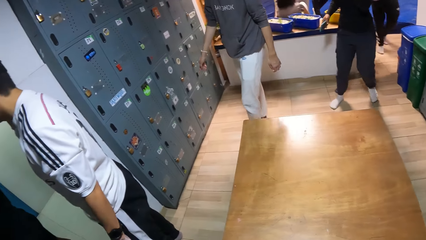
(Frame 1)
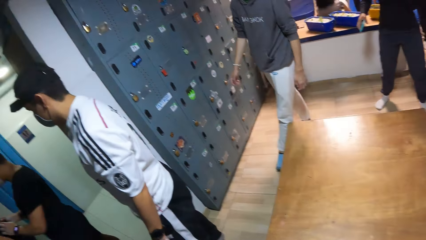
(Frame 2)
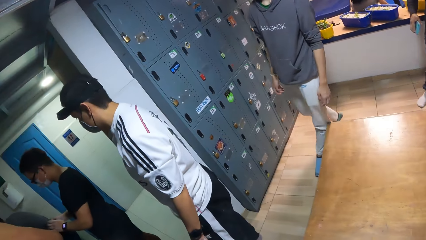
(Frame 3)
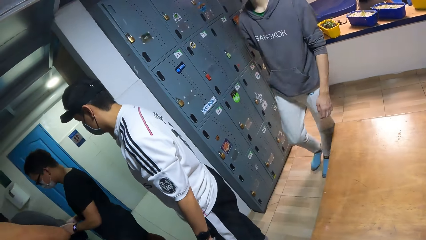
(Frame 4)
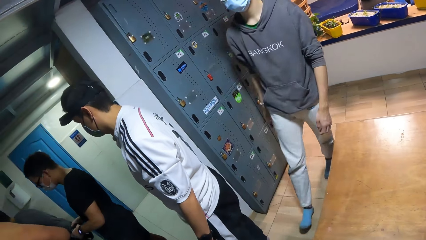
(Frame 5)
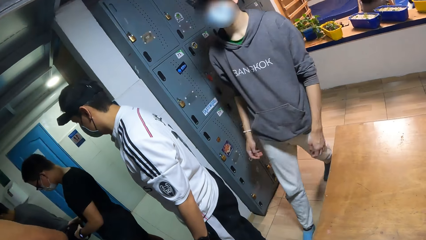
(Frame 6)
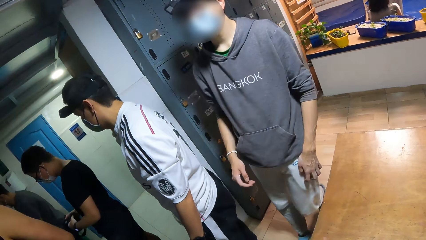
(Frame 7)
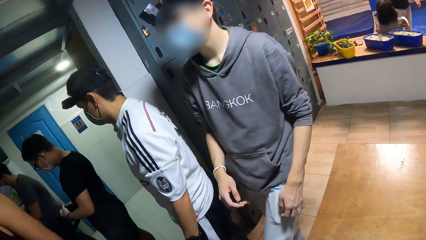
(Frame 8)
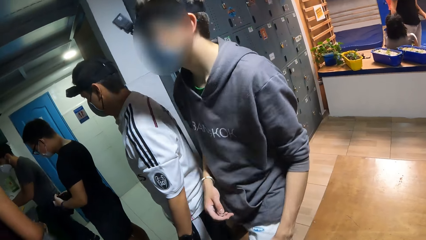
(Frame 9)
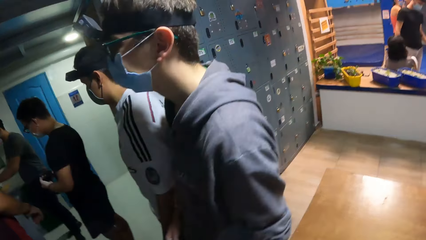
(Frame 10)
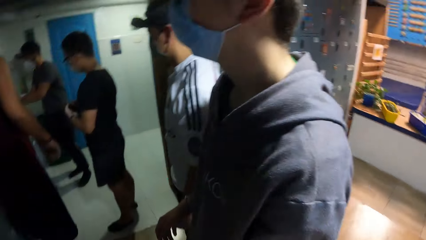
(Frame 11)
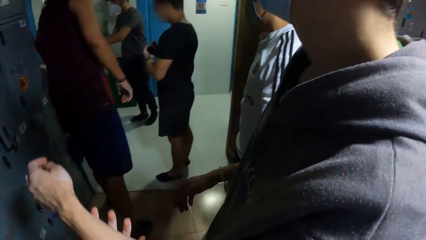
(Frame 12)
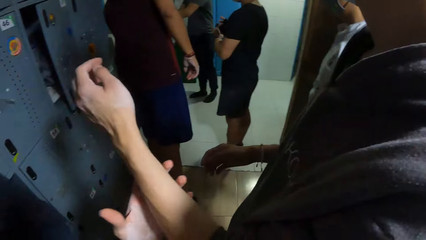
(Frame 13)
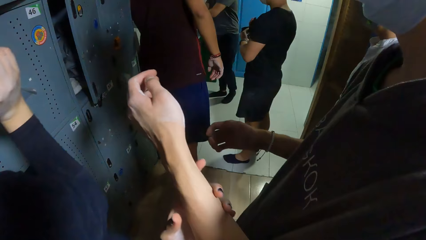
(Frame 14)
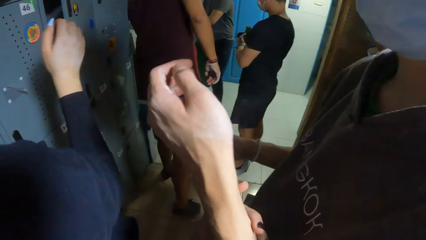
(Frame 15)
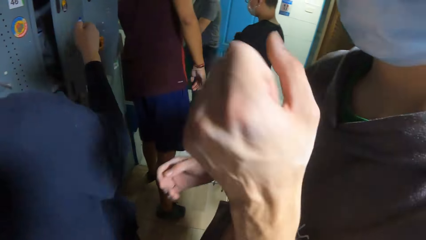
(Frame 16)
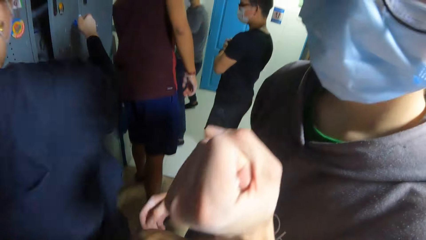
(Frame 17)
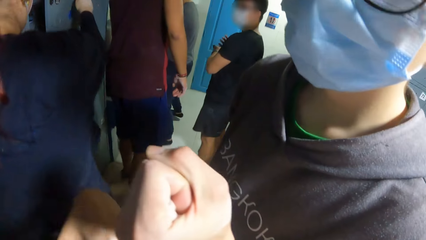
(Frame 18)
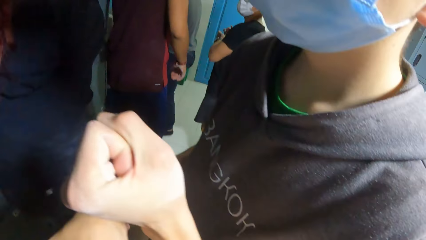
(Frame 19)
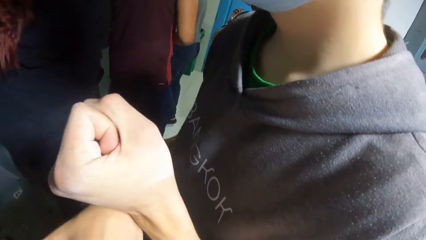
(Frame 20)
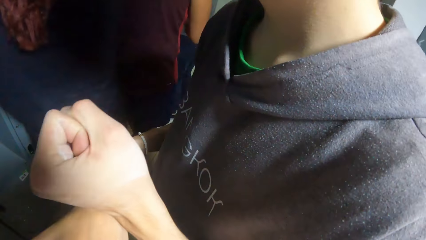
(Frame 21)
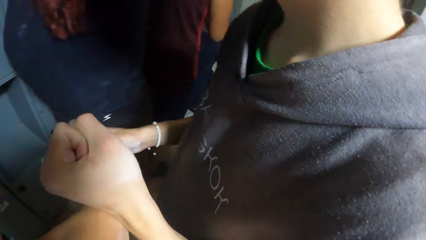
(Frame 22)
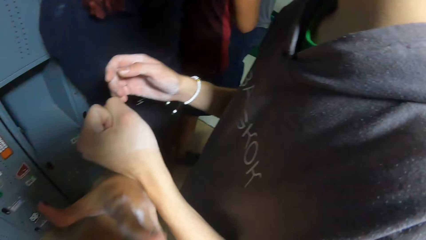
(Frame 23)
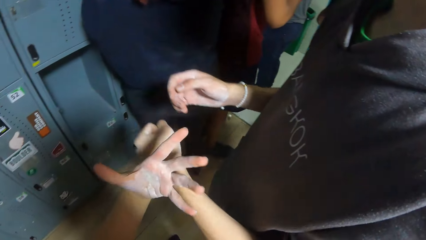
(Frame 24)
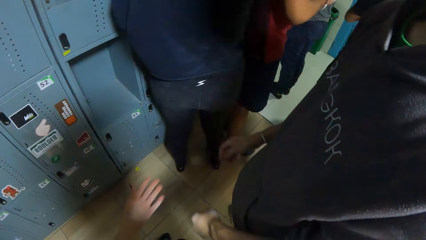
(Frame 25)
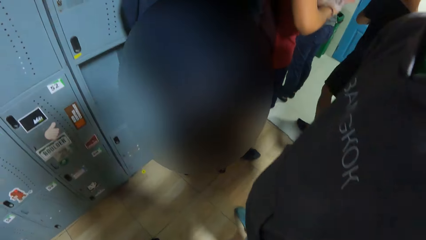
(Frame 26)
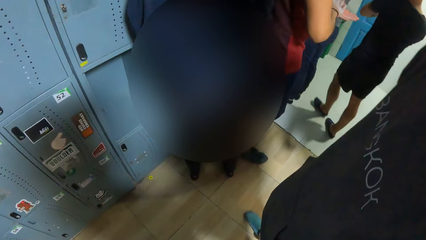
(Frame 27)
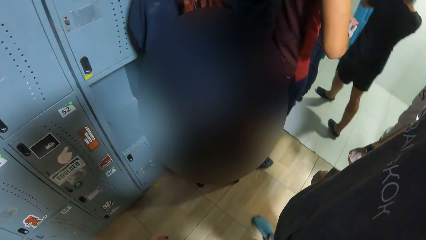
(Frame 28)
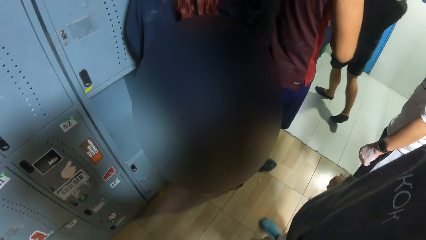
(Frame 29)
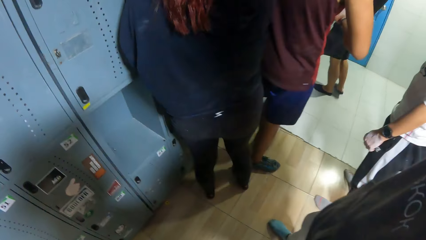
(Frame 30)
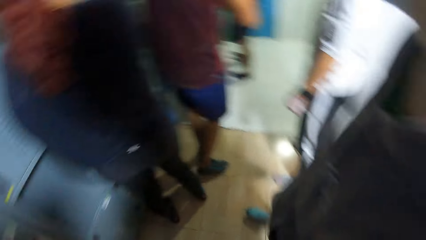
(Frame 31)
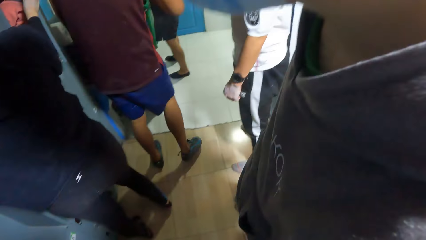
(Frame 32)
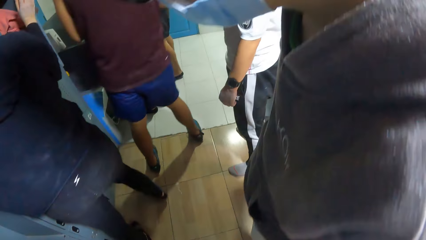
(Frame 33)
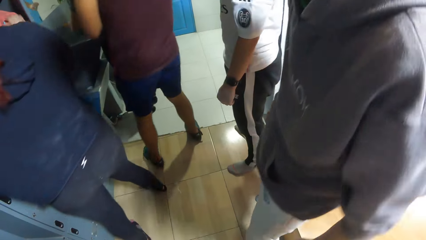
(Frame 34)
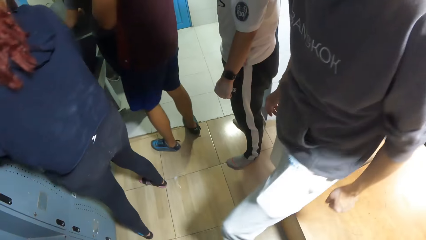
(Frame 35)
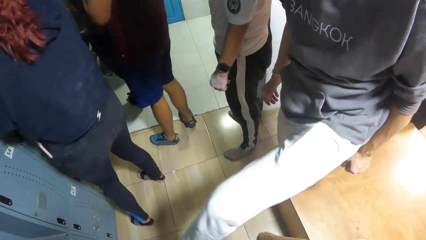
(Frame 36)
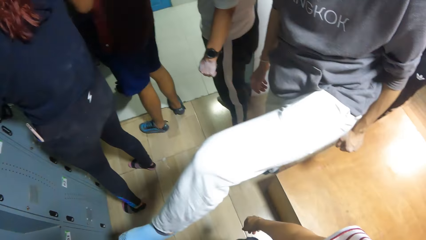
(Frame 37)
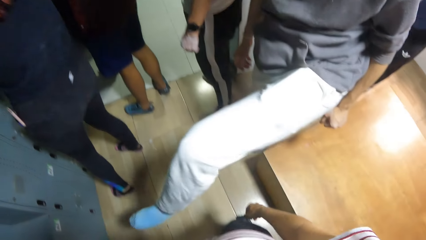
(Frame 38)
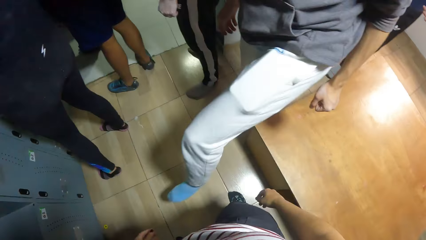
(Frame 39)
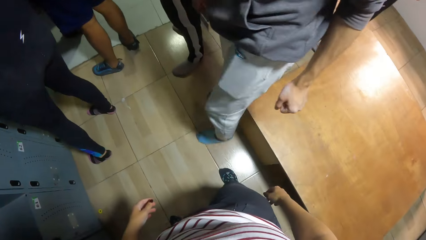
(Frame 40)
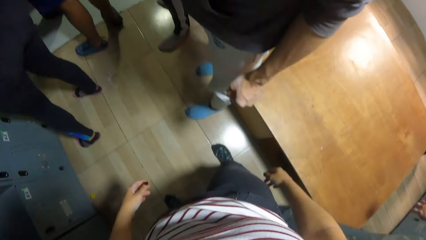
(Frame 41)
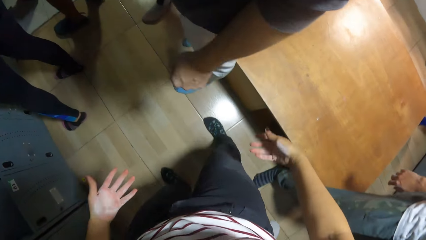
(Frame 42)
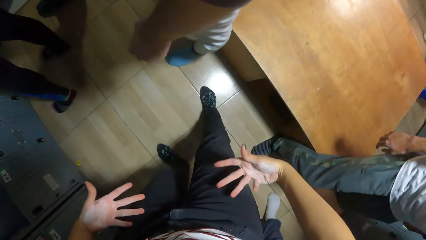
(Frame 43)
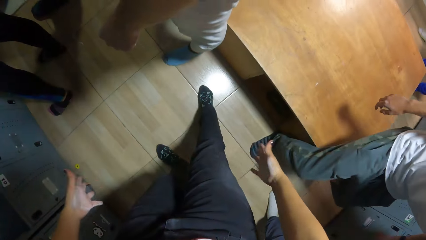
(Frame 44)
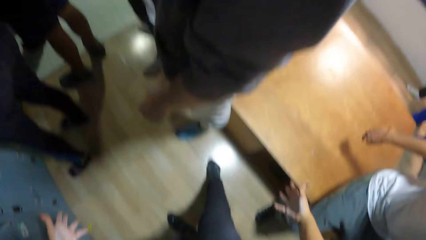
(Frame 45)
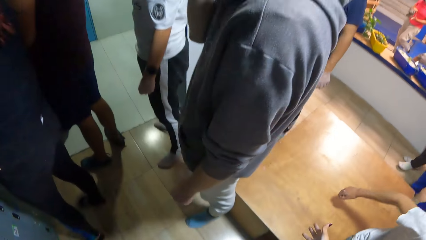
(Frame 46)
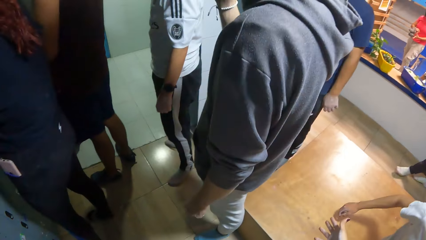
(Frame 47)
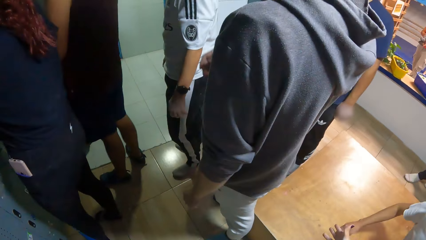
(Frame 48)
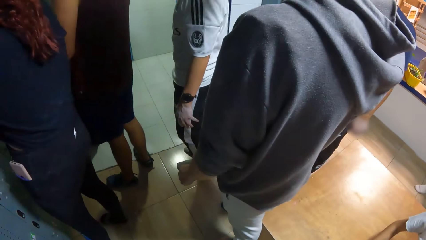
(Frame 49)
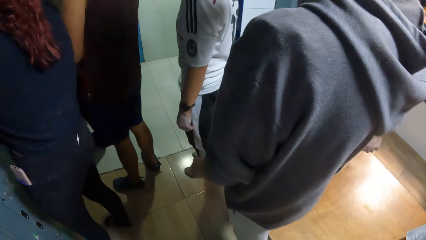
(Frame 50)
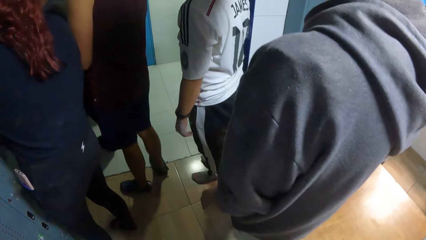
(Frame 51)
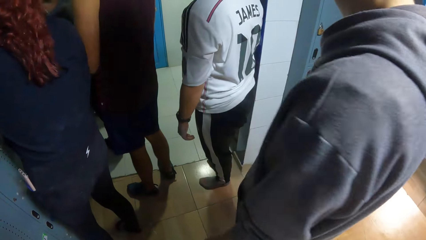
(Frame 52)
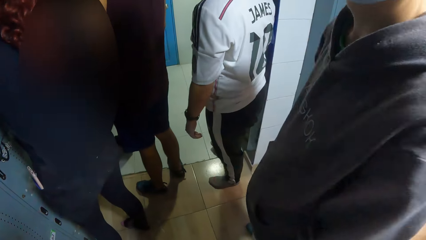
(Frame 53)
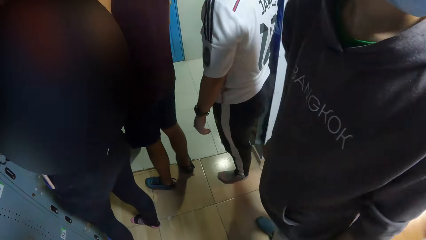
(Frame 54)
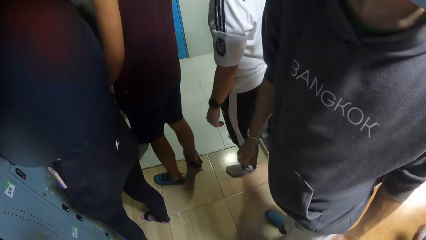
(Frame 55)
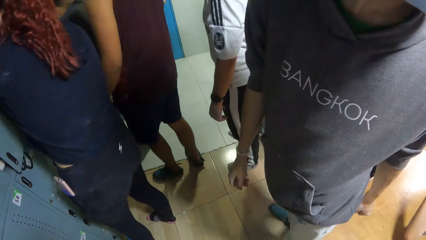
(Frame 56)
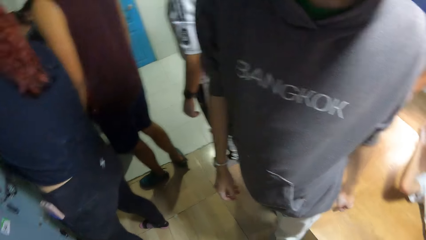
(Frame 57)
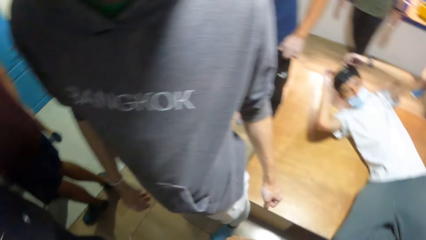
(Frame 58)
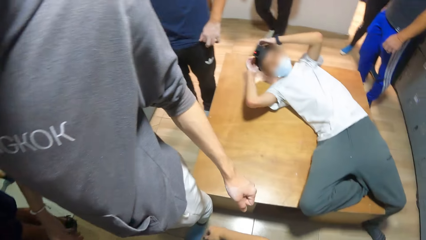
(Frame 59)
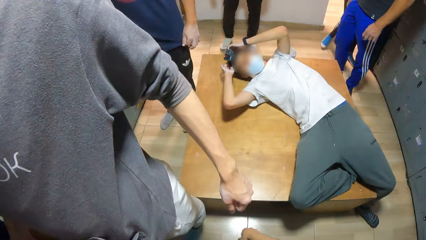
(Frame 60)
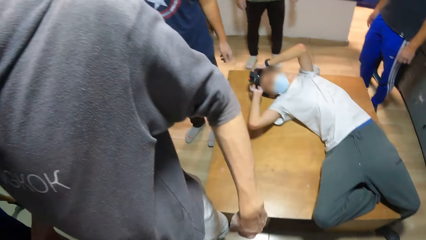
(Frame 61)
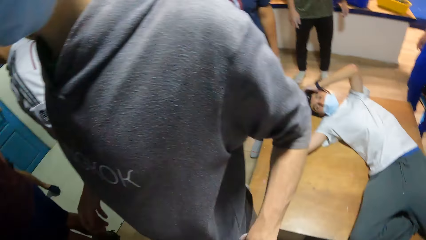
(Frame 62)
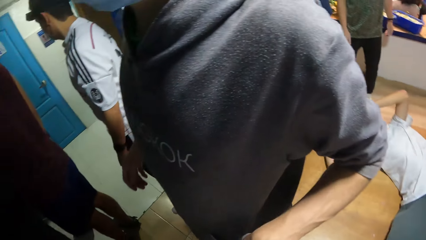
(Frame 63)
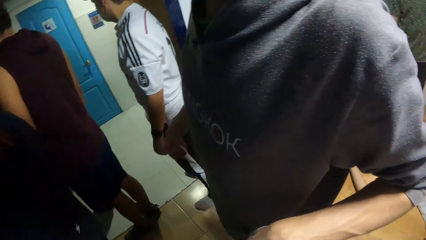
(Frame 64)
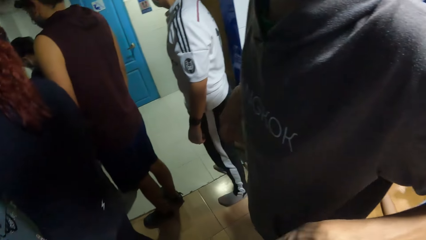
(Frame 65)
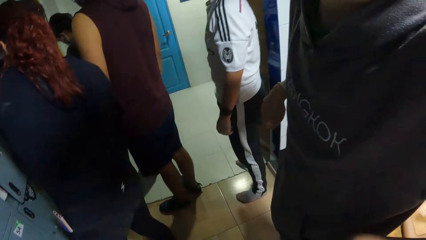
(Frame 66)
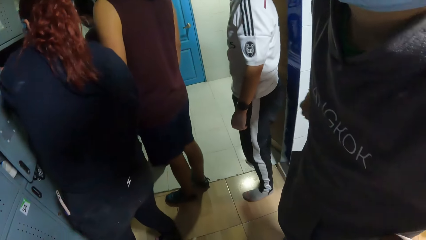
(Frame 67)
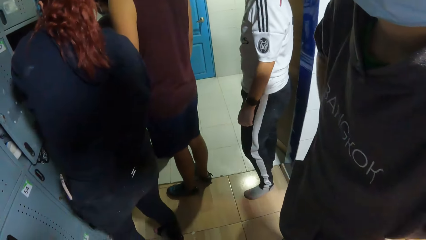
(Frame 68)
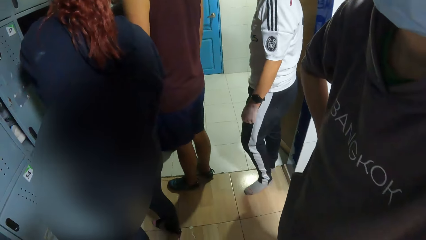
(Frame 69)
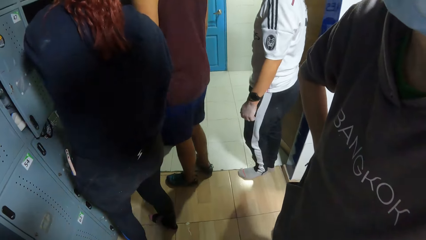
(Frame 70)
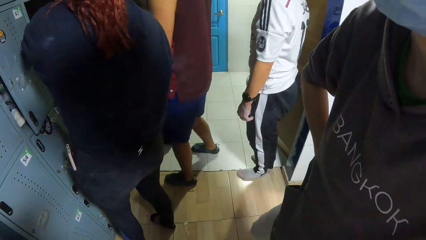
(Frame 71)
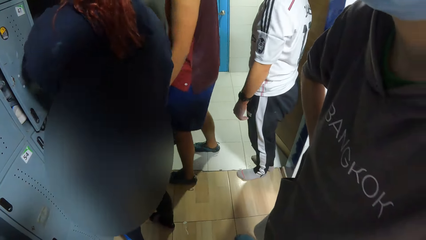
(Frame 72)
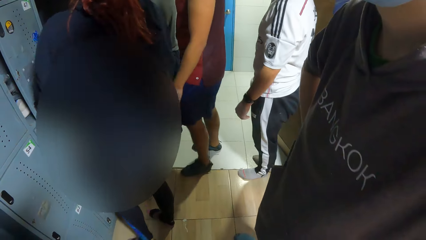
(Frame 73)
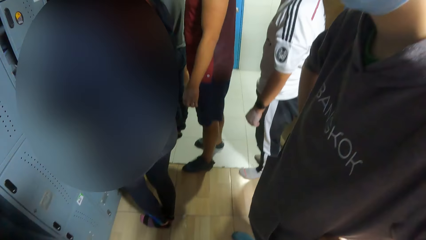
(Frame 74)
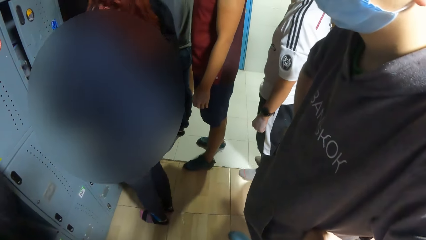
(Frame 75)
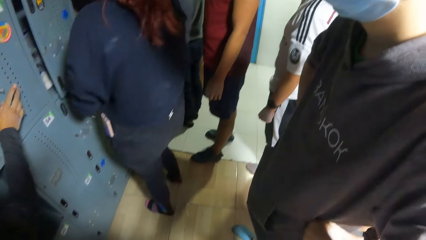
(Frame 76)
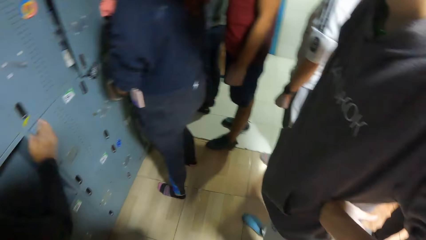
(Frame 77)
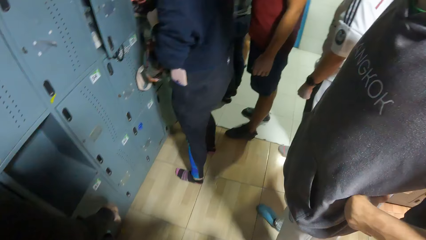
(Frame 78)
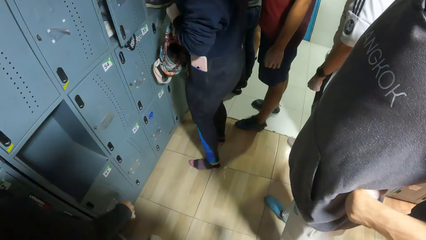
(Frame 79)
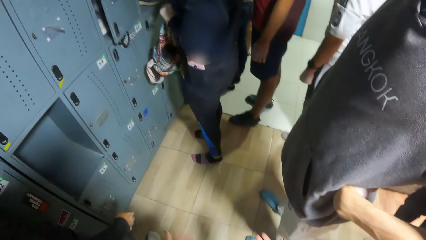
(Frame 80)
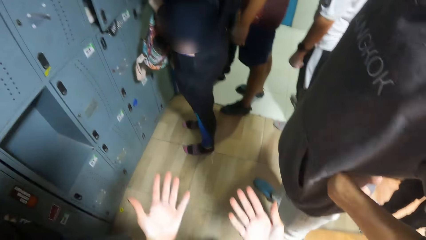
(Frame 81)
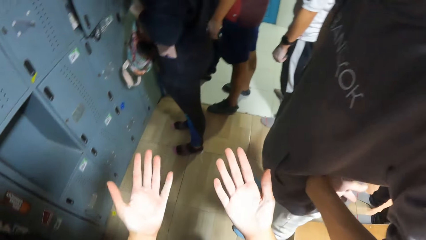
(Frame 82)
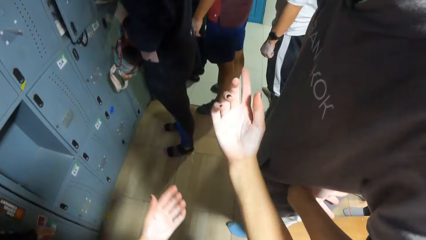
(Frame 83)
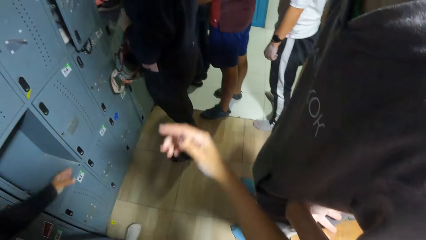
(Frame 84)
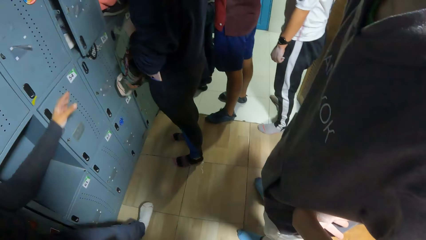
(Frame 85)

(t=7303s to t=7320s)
The camera wearer holds a man's left hand with her left hand. A woman stretches her right hand towards a locker. Another man dusts his left hand with his right hand. A third man walks towards a sink. The woman opens the locker with her right hand. A fourth man lies on a table. The camera wearer raises his hands.
